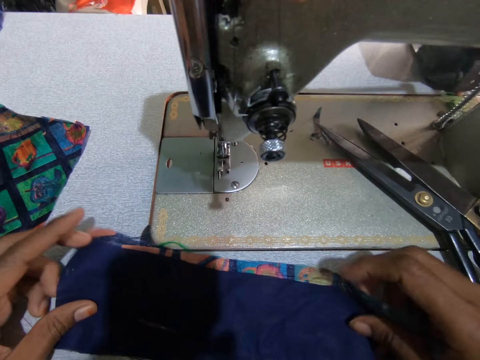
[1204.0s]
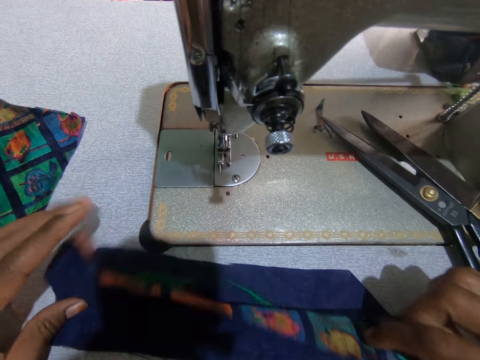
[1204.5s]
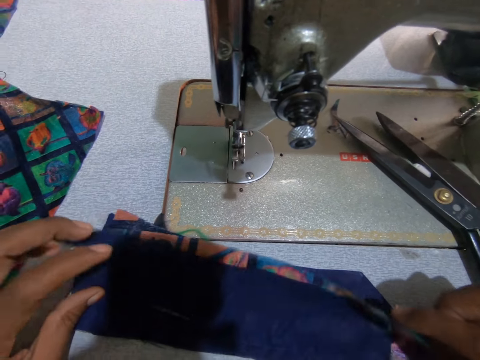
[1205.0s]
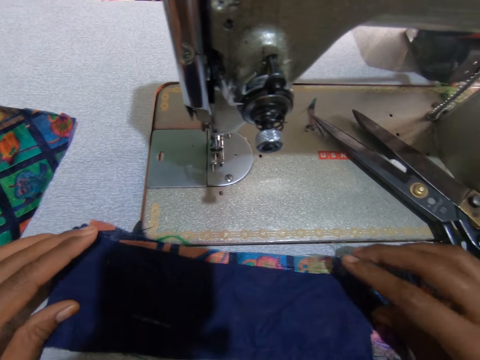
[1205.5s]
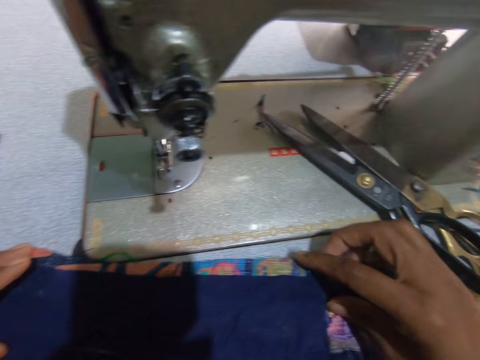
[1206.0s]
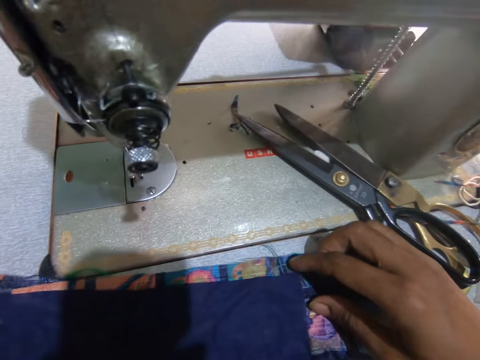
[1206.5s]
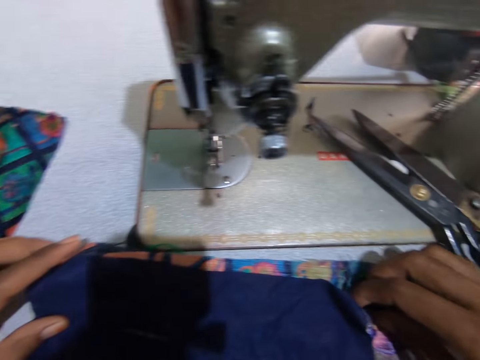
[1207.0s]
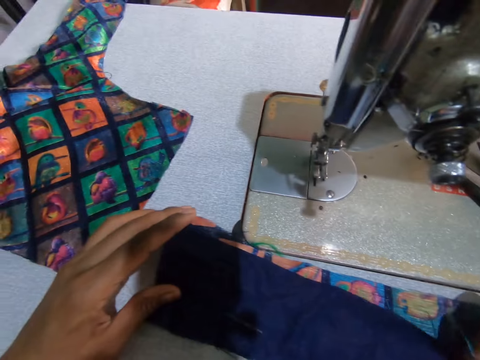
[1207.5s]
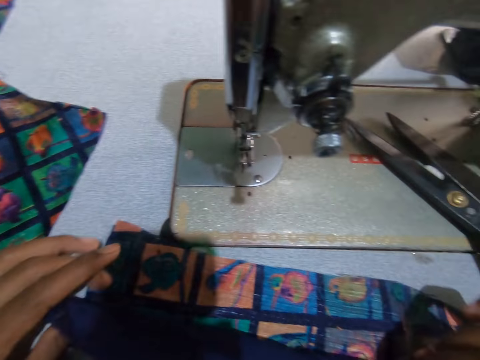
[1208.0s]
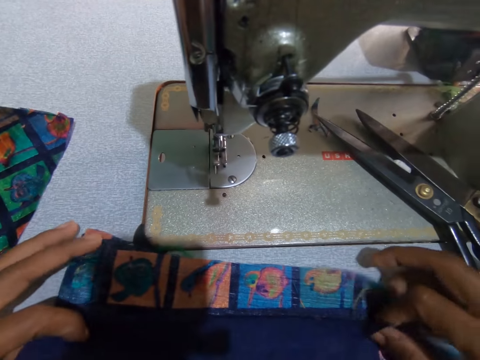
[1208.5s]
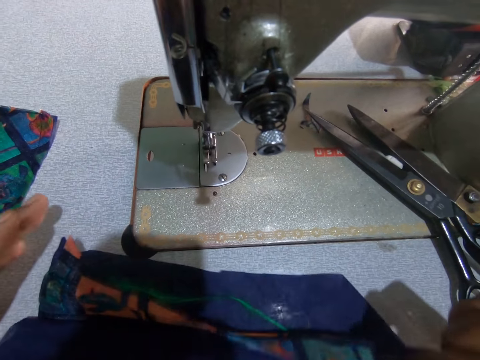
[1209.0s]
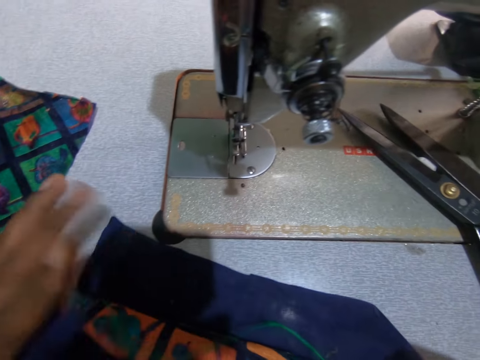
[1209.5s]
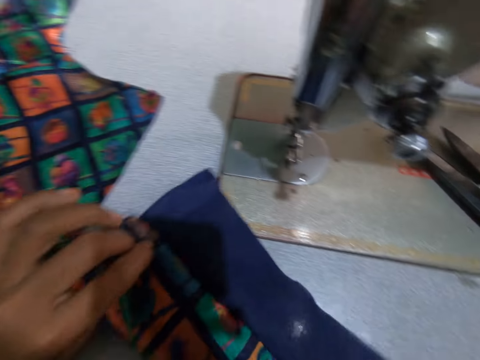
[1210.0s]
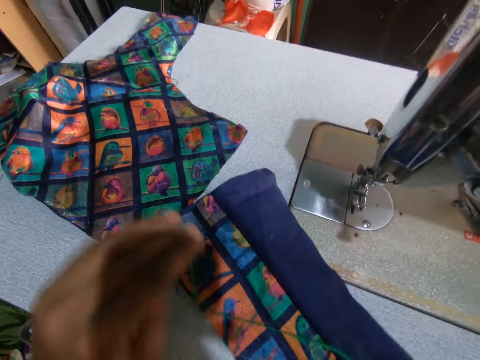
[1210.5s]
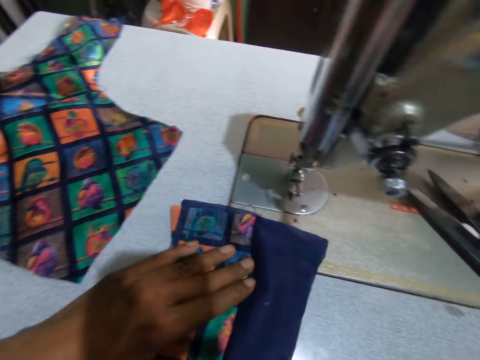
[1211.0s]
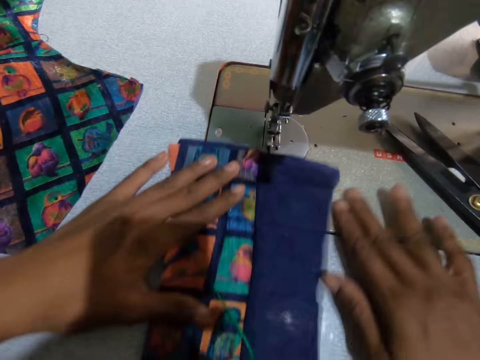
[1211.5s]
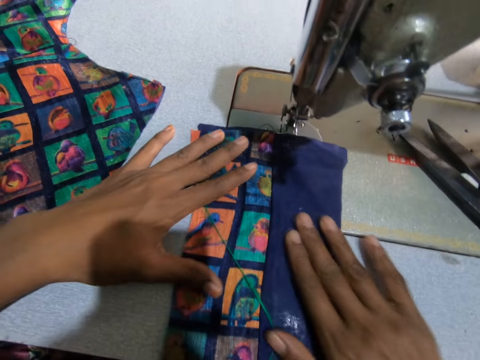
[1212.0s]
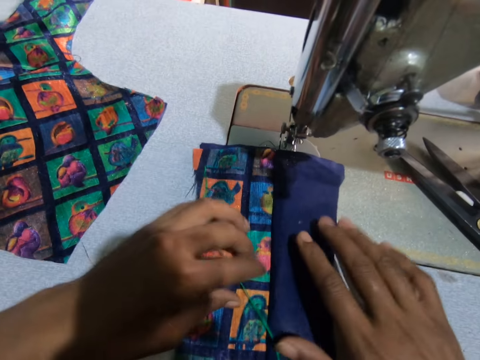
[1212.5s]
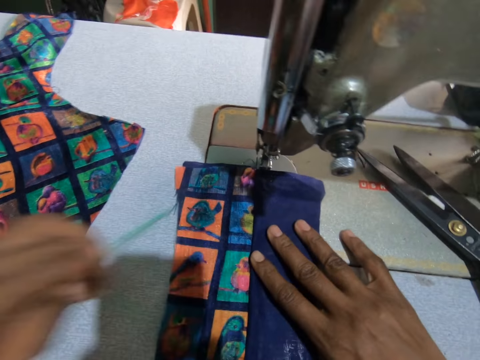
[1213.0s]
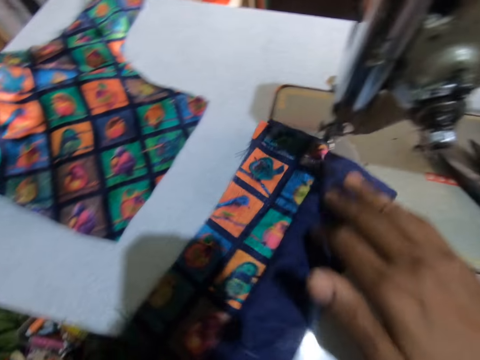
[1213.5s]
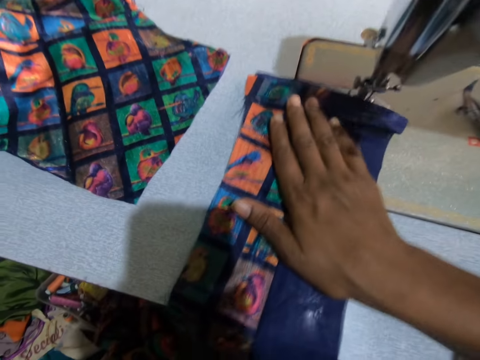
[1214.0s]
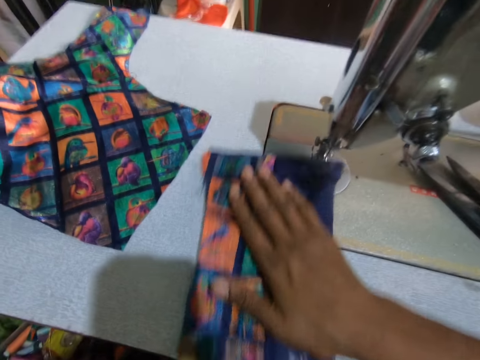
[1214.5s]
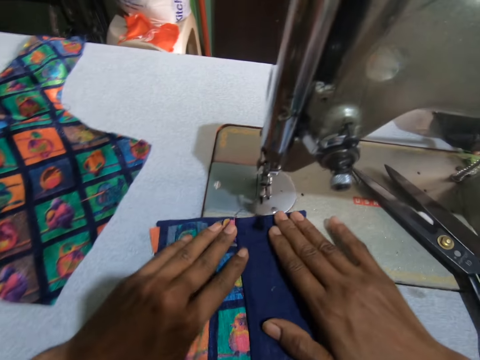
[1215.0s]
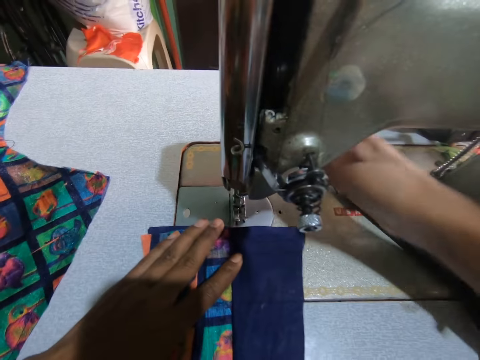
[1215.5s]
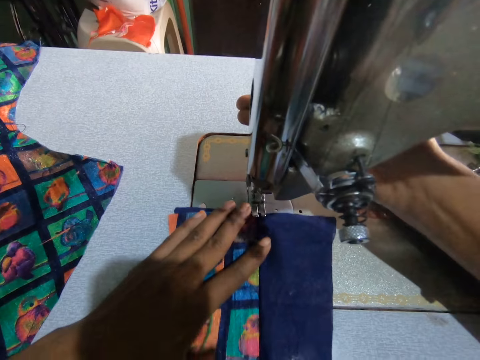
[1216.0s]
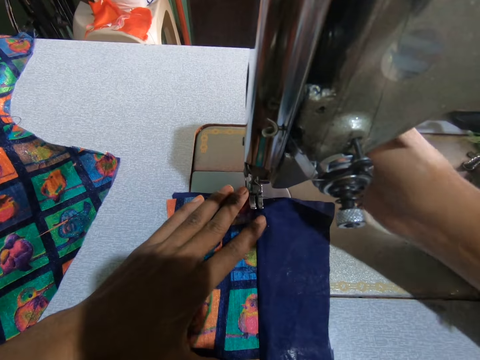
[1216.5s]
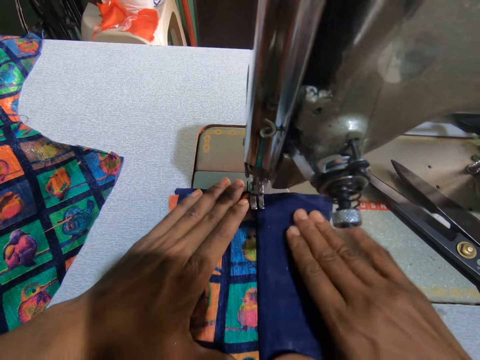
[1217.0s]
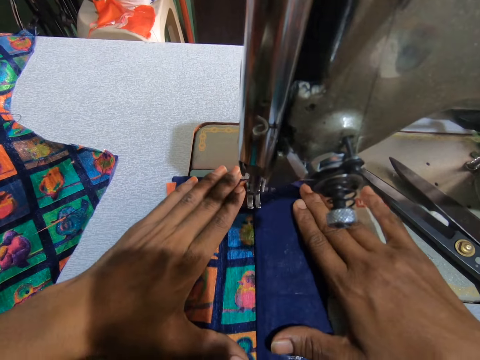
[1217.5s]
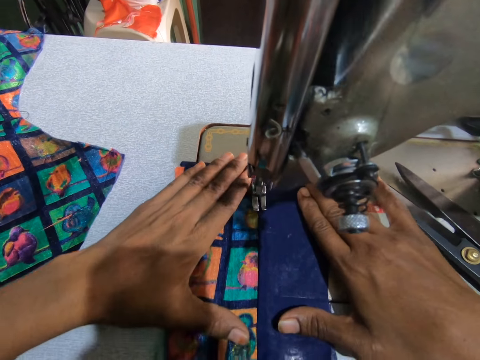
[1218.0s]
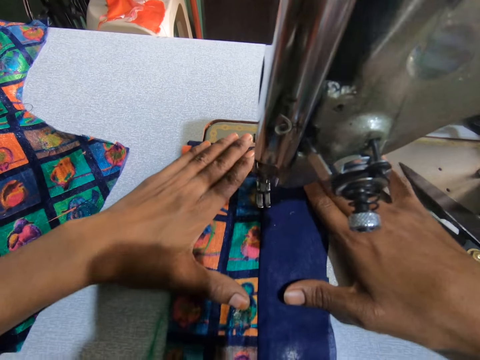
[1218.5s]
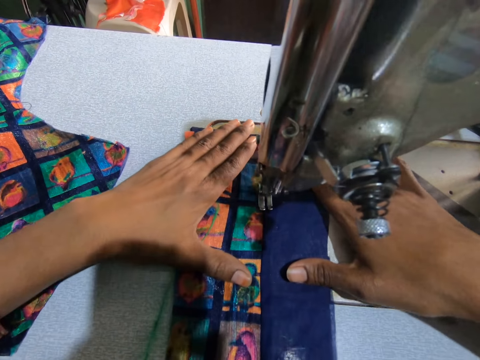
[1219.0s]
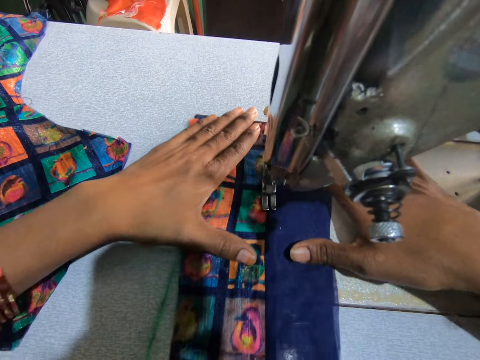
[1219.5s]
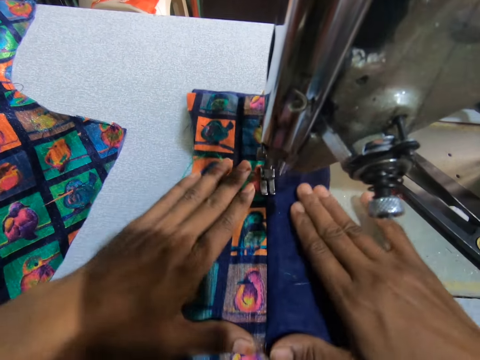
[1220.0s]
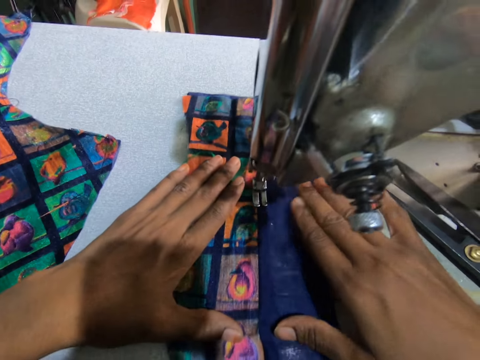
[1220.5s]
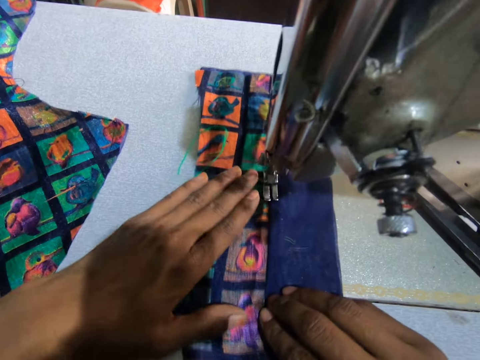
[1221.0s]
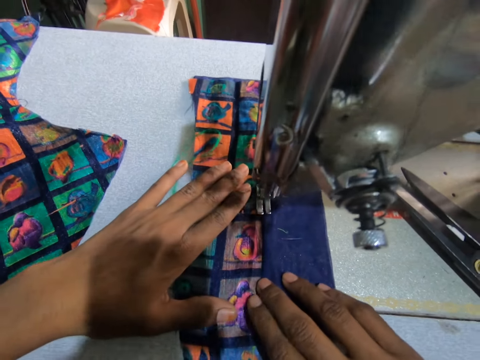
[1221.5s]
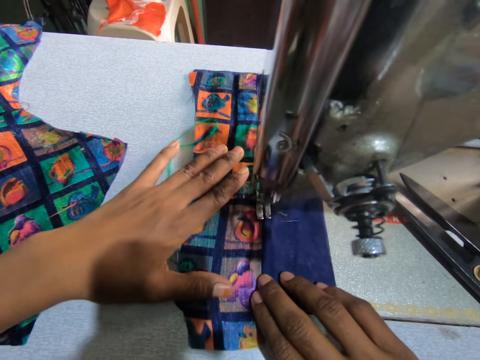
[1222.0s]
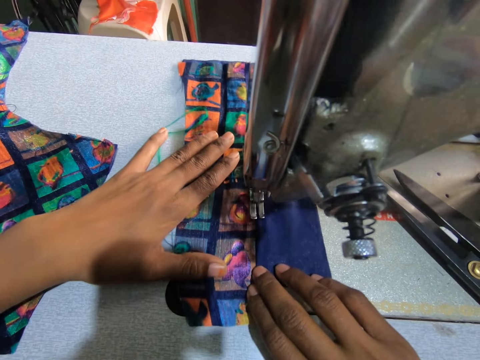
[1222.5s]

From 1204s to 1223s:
The camera wearer moves the fabric on the table. They move the fabric to the needle. They arrange the material. They position the needle on the fabric. They sew the fabric.

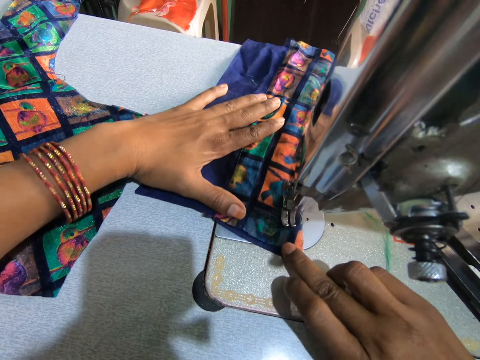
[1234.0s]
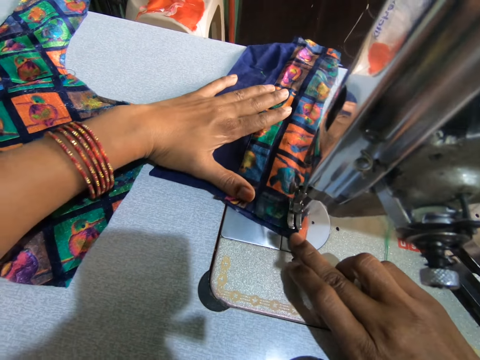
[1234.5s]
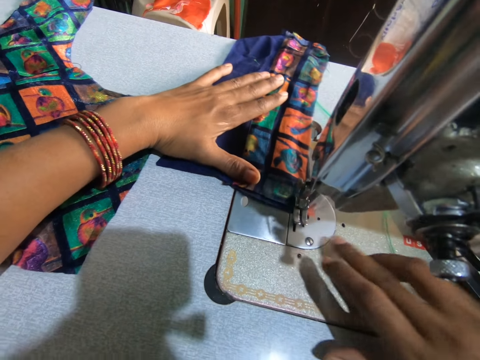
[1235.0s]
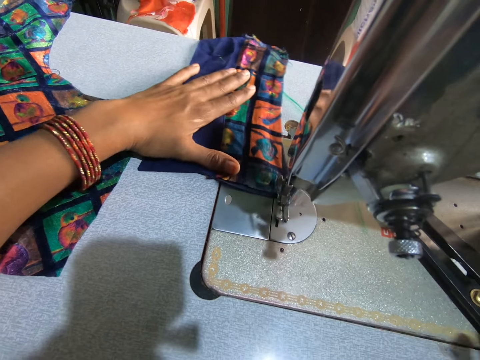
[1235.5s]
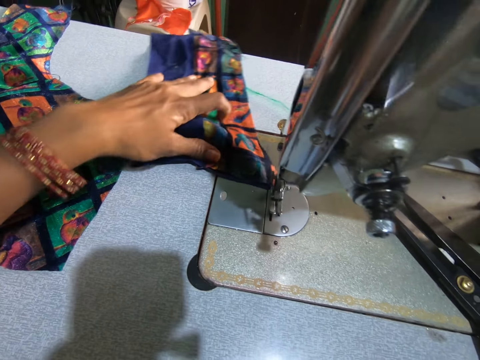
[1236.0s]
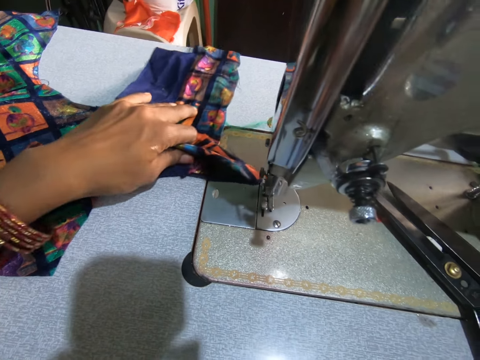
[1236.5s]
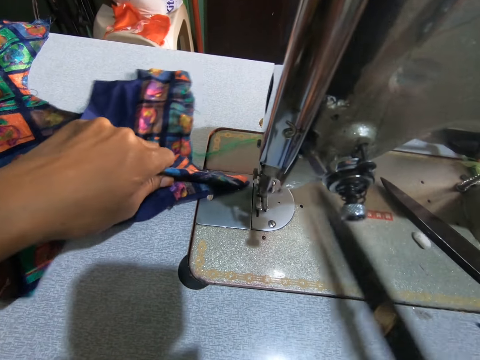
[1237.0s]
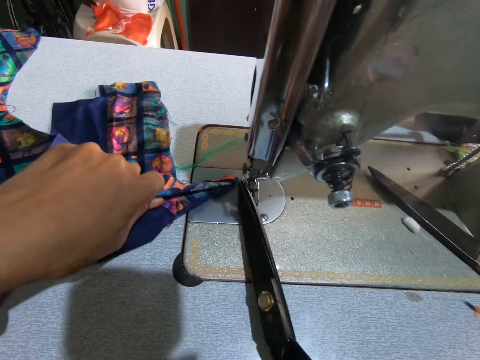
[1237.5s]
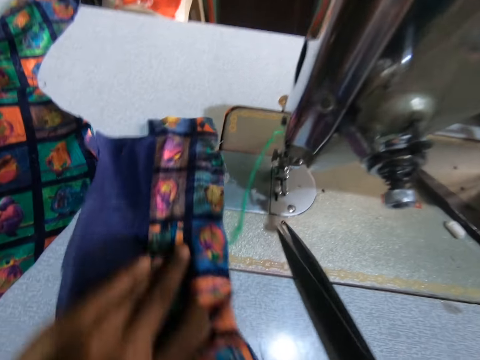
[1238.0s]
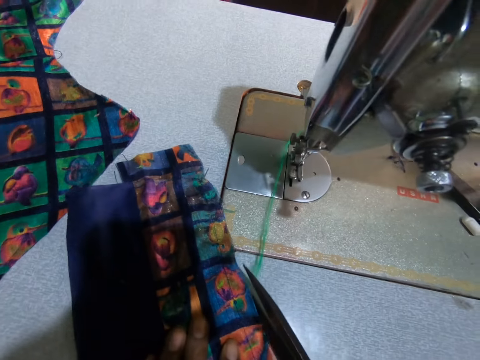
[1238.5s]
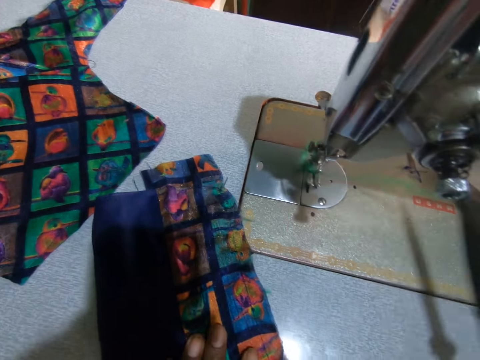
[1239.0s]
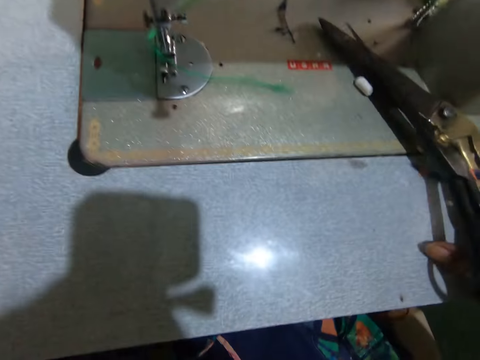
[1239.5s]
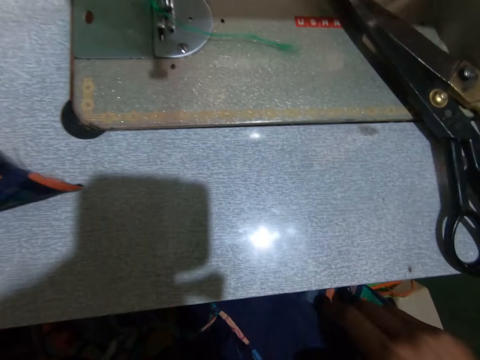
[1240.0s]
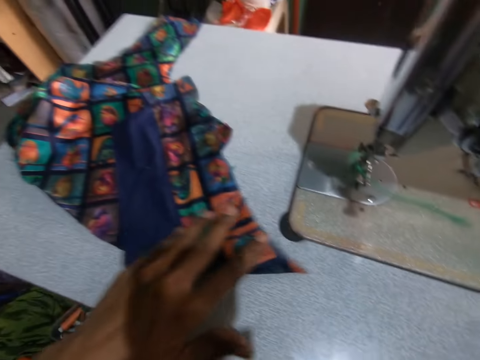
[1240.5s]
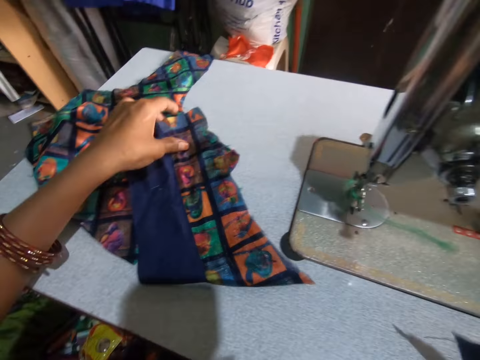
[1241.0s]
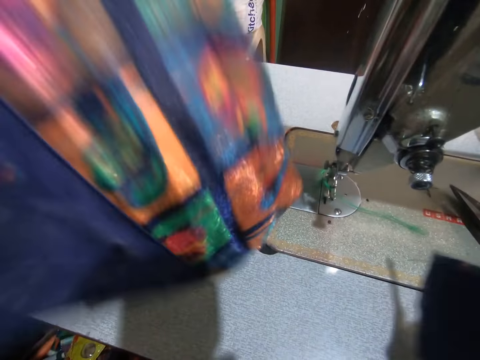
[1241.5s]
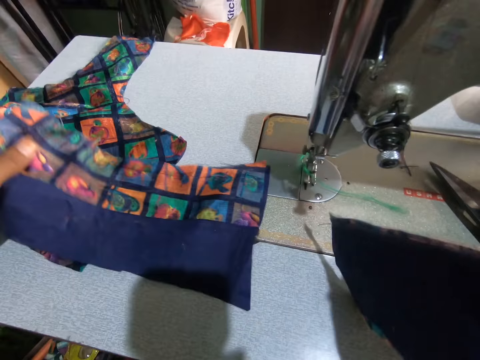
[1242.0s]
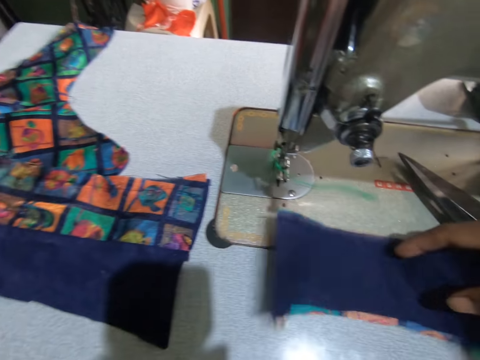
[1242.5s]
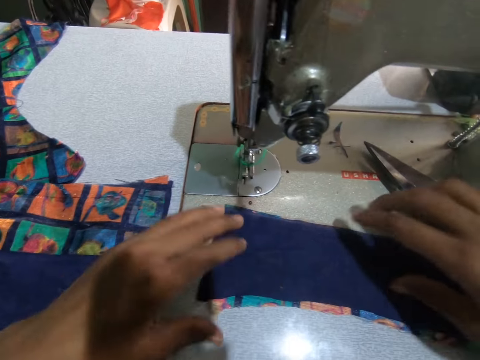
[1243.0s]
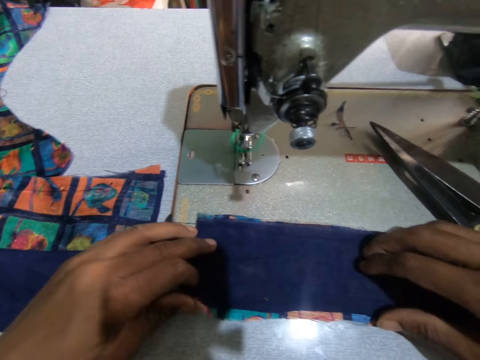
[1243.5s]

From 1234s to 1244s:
The camera wearer picks up the scissors. They cut the thread. They move the fabric on the table. They put the fabric on the table.
